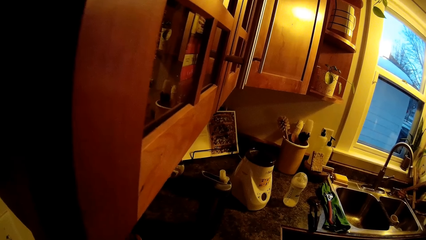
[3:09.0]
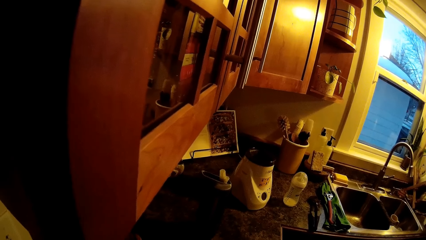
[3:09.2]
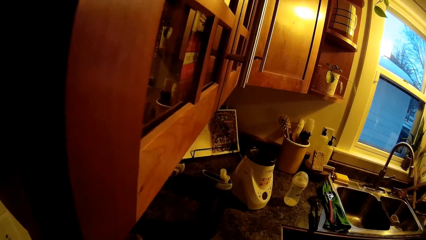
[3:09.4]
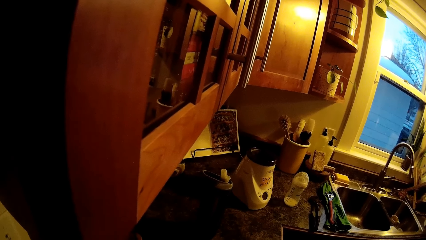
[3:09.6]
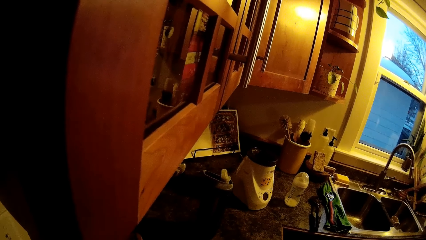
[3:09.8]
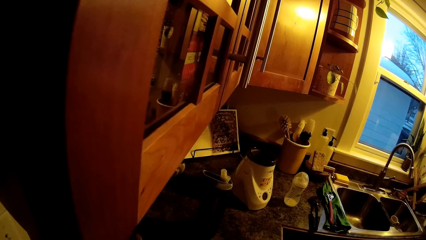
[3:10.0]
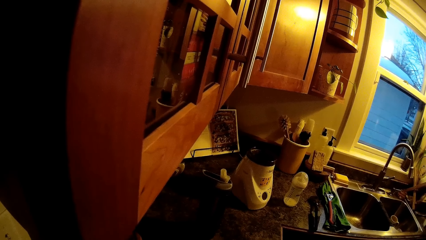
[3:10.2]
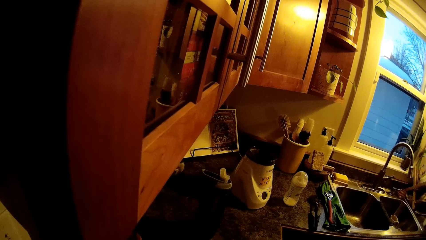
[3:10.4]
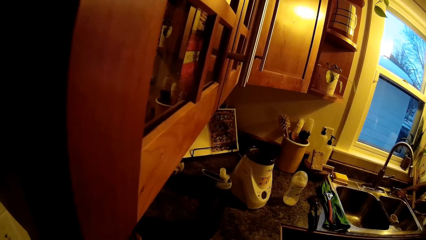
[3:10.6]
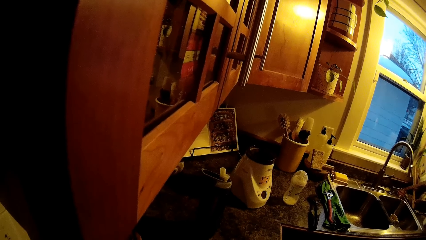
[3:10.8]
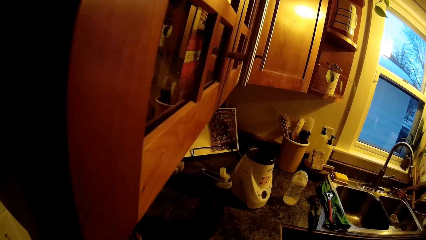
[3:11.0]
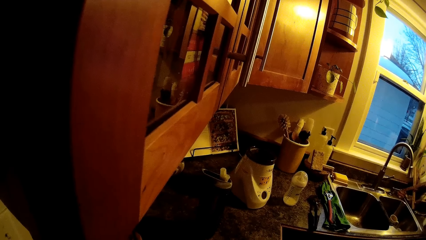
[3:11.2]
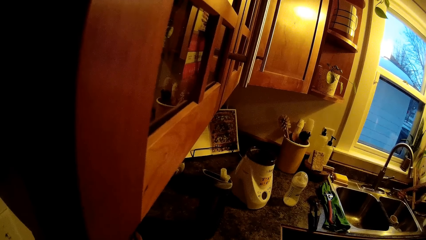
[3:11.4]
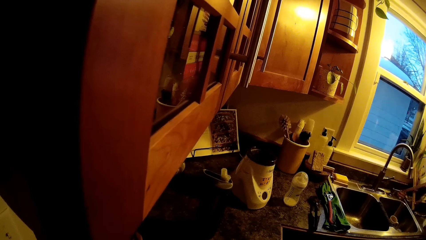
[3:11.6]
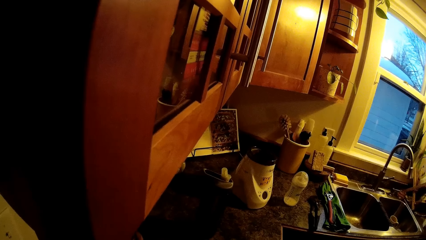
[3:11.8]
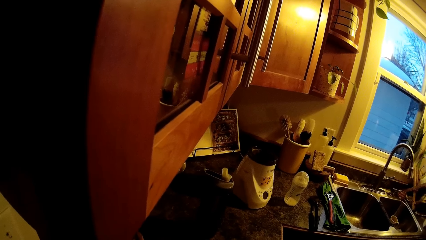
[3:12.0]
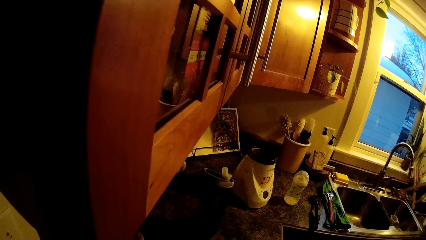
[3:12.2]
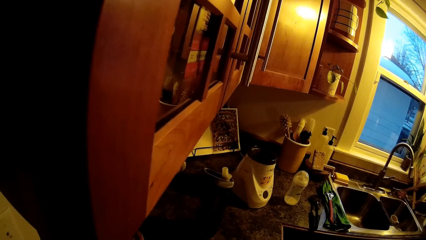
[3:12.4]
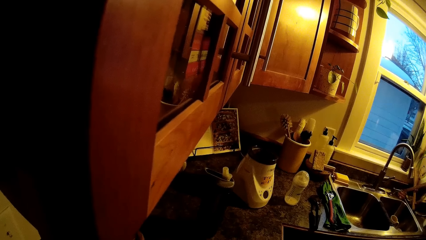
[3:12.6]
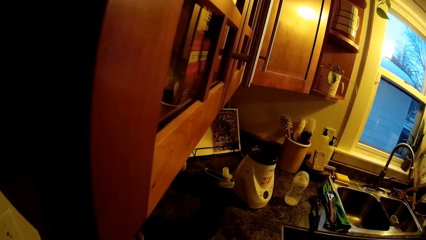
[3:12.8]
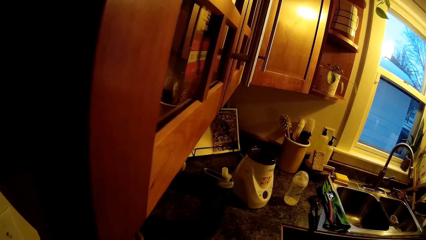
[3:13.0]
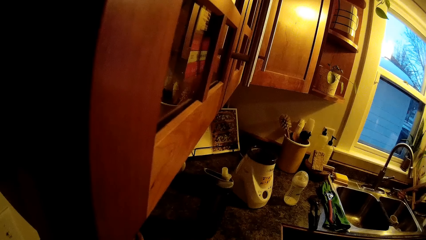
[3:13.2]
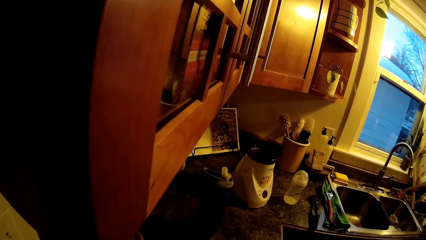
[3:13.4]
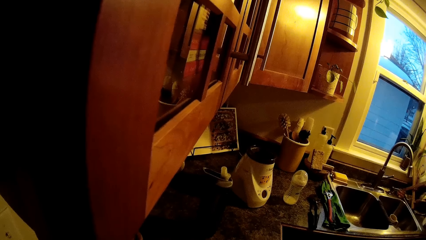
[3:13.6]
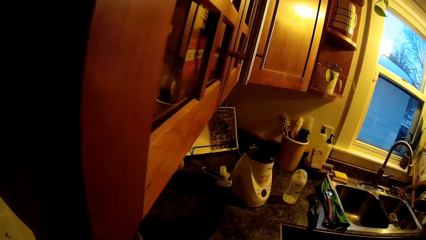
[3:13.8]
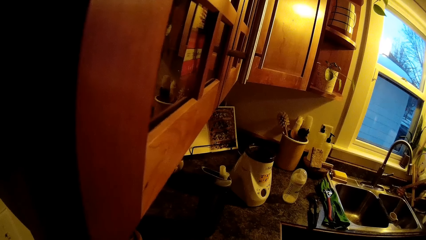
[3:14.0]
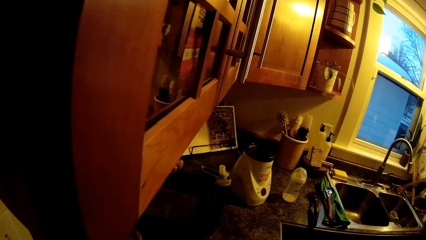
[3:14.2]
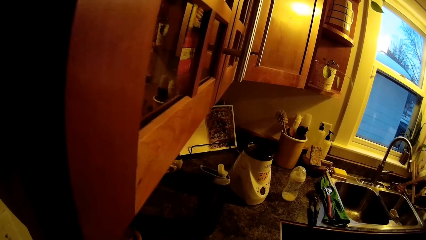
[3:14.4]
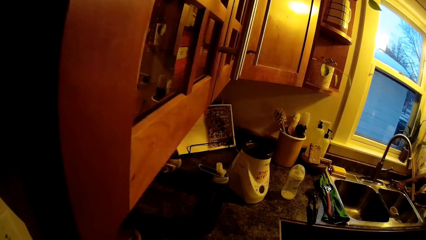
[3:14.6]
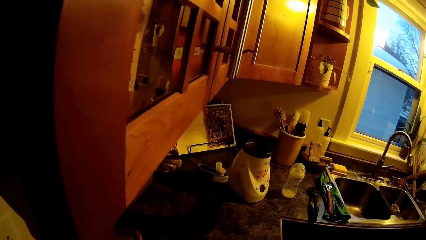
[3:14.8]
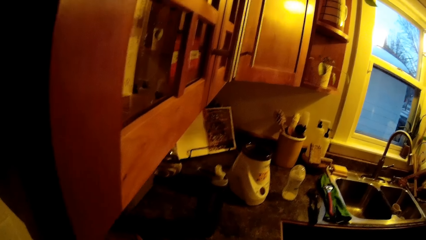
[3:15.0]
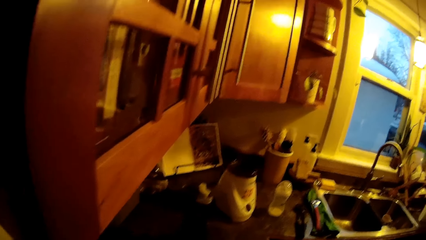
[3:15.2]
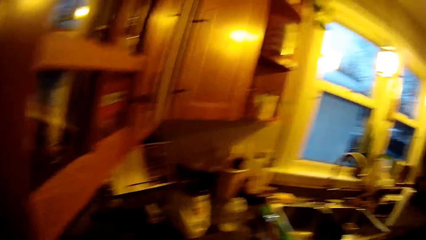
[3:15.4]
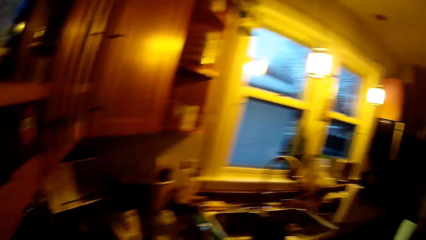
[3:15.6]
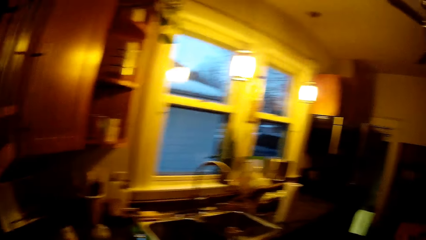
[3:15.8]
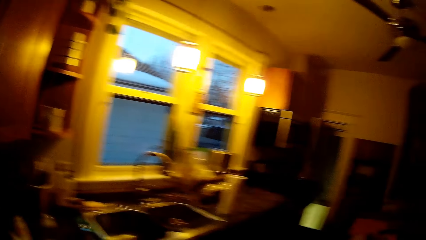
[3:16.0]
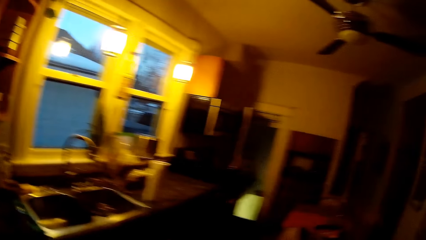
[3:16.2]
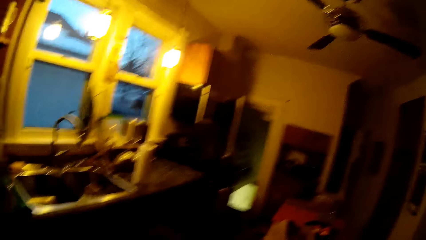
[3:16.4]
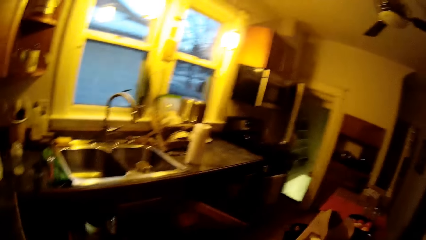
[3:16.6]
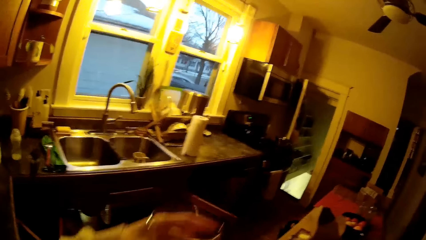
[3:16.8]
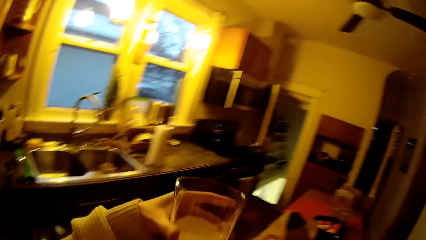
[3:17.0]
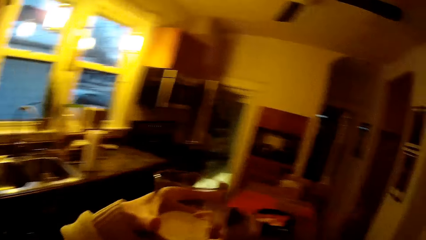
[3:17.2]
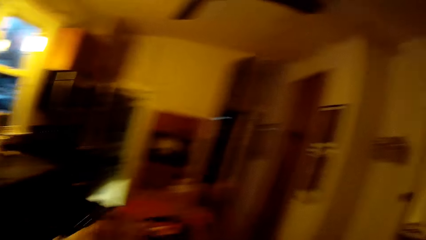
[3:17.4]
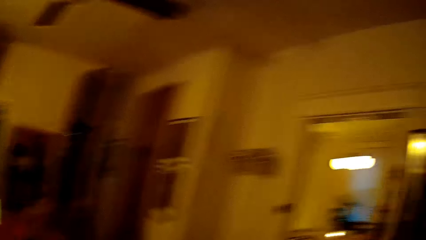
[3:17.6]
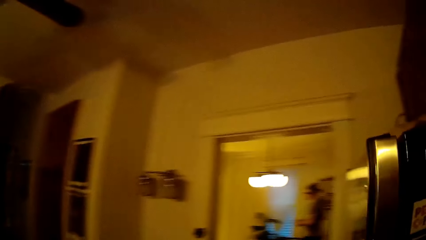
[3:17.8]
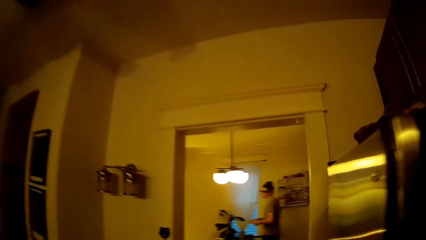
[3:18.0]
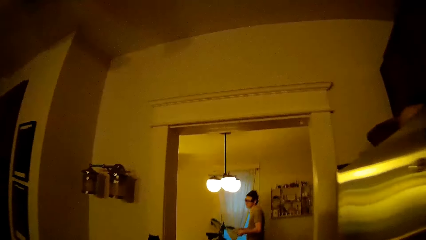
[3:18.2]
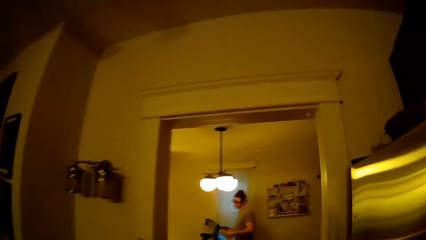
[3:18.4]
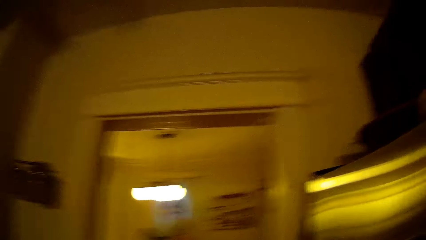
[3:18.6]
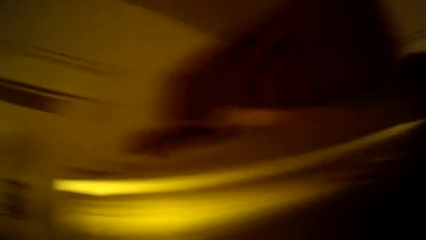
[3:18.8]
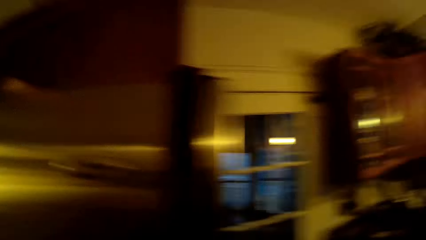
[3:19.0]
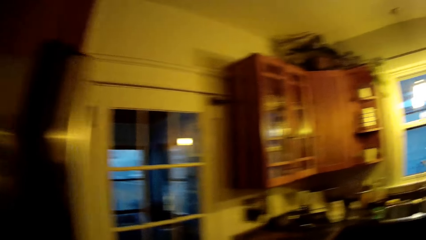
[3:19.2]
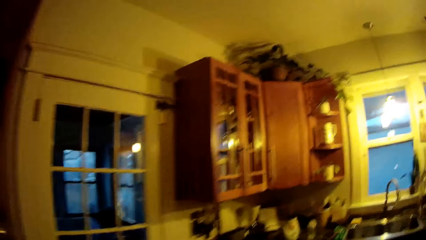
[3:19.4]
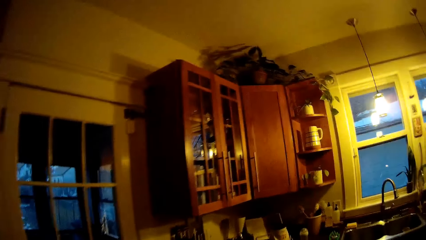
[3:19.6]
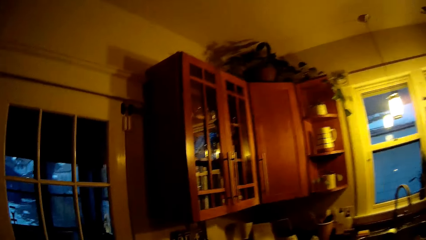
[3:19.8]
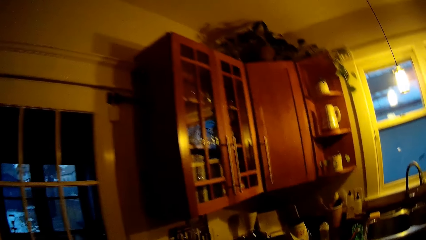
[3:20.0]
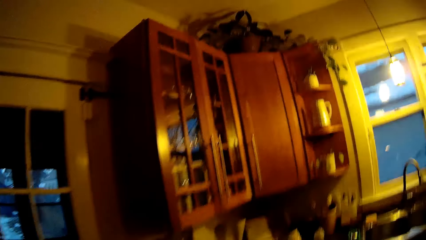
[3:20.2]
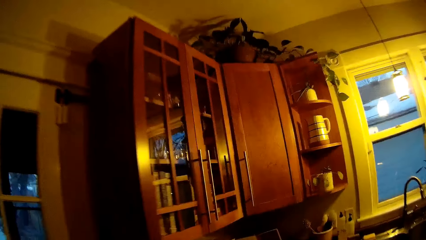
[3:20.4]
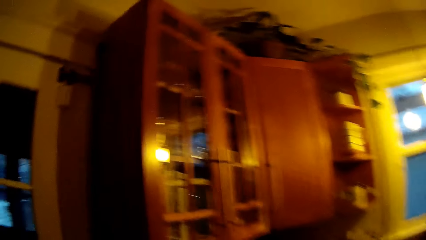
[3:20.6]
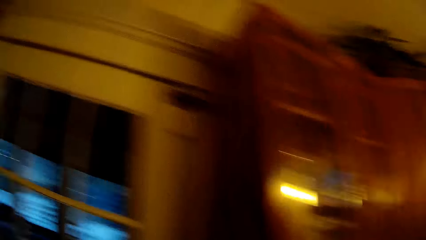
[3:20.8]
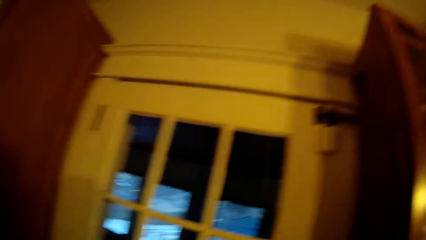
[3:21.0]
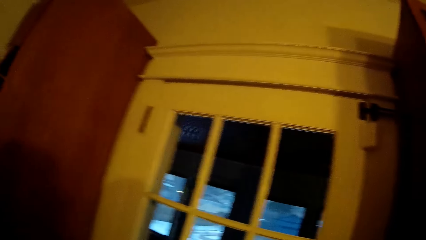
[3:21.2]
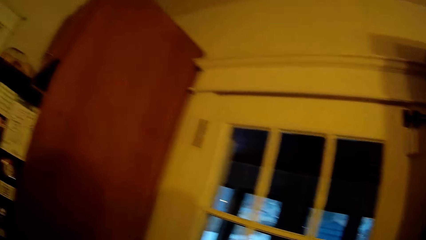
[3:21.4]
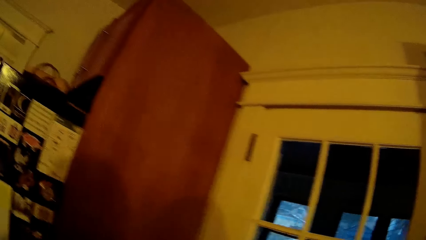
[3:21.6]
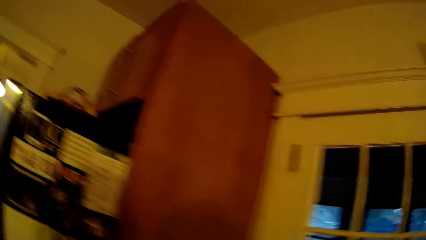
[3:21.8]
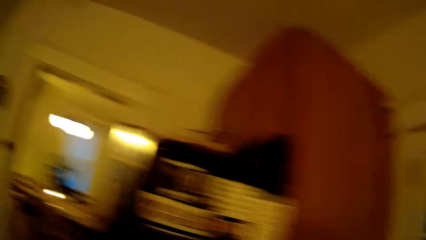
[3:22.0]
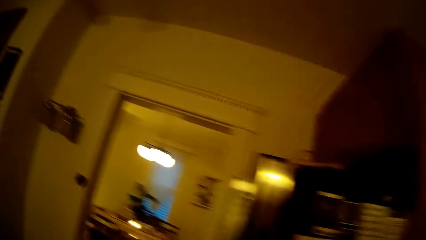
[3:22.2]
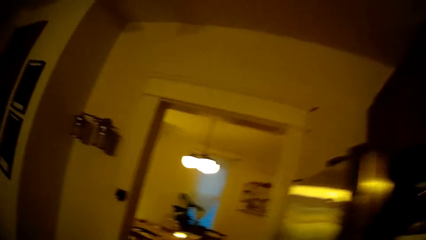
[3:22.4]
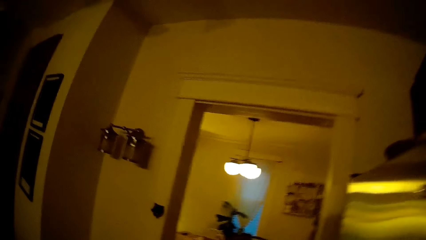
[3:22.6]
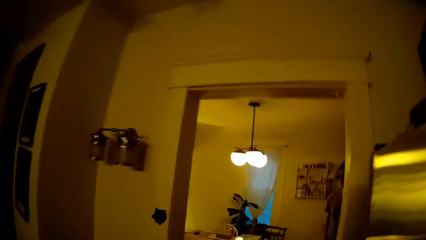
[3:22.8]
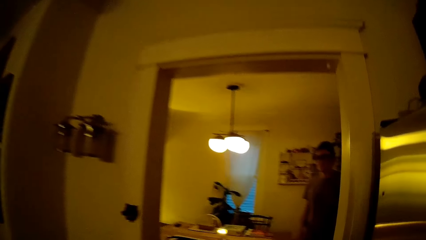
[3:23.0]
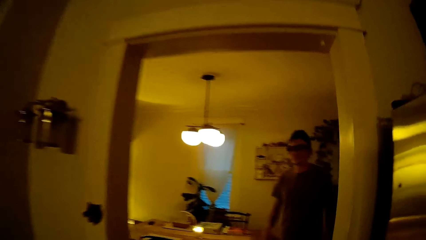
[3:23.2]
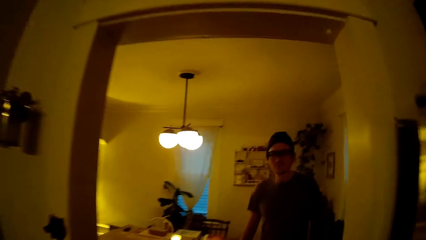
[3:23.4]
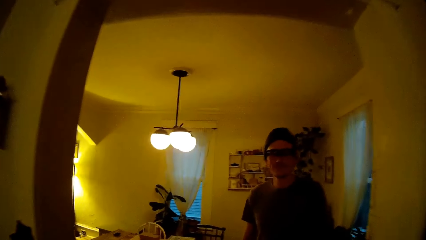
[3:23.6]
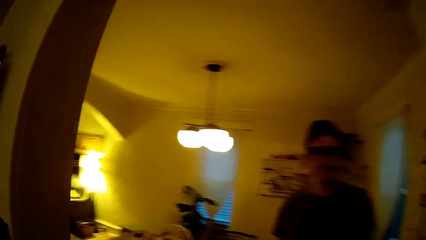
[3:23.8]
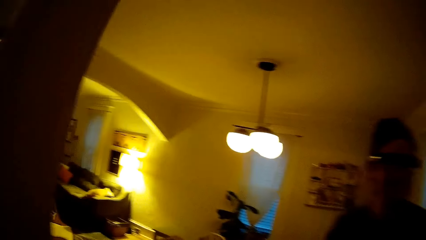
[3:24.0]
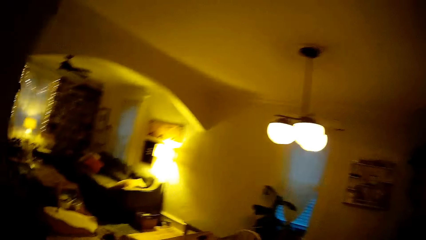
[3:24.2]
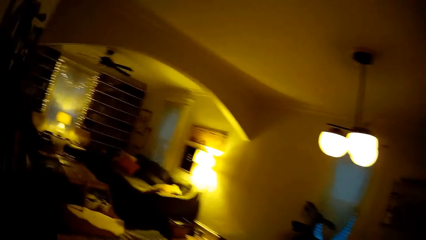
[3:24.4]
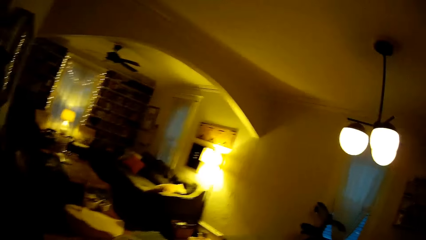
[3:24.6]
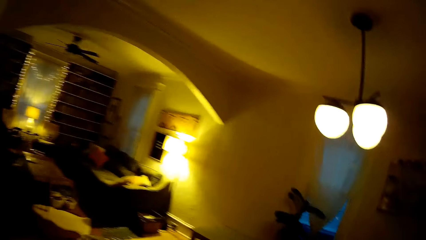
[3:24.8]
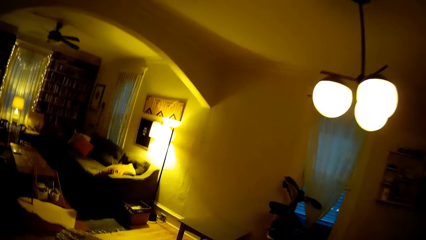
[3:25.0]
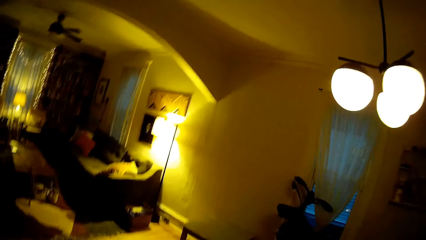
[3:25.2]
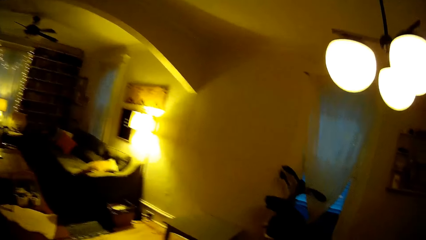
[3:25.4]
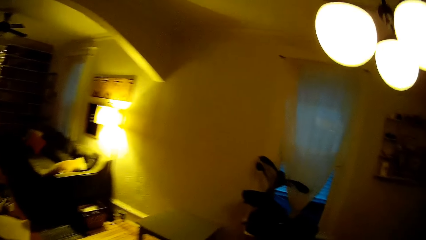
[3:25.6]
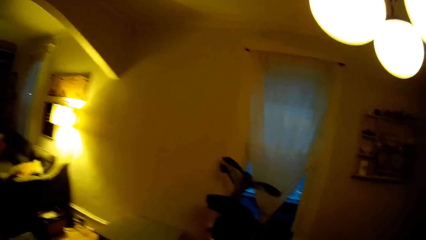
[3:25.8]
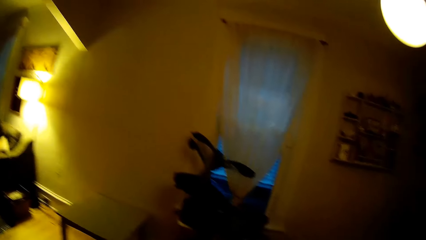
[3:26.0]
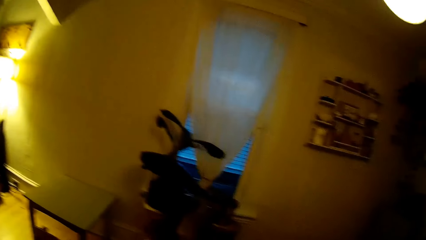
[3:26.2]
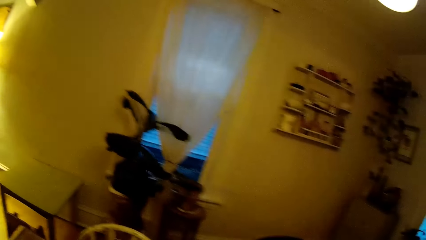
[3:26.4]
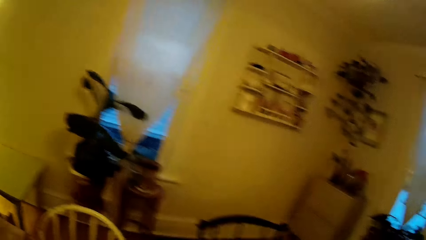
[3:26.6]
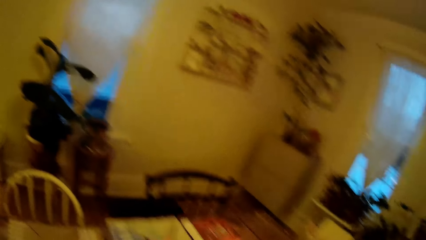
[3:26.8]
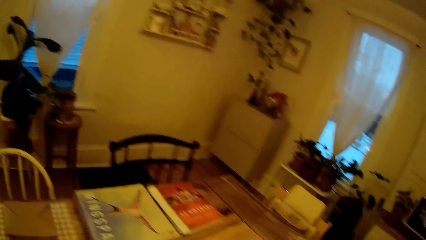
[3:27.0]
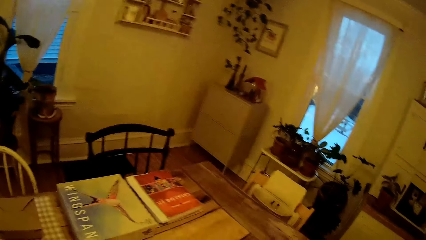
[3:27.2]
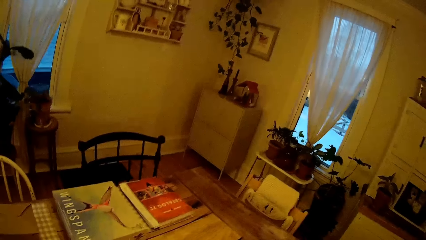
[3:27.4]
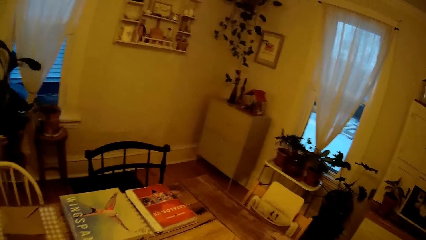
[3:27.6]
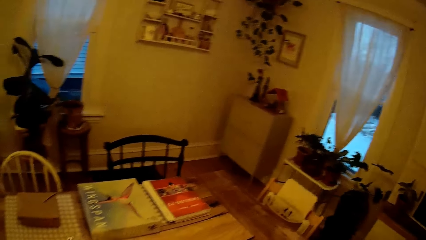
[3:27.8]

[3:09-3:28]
The camera wearer lifts a glass. She holds a cup in her left hand. She walks around. She walks towards the dining table. The man walks past the camera wearer. The camera wearer walks around.
